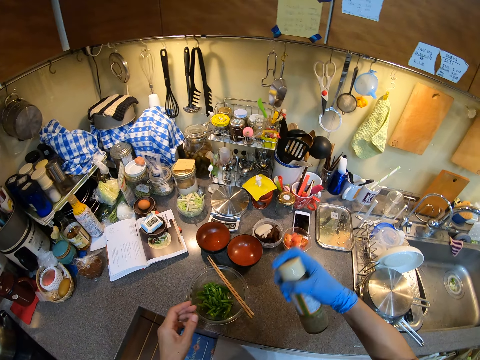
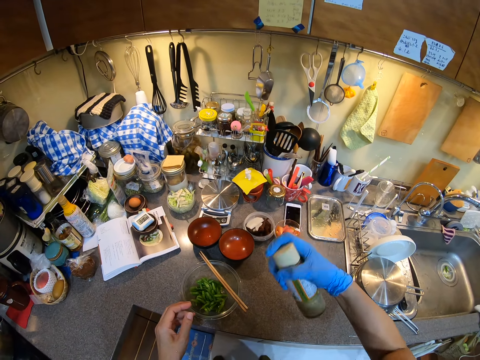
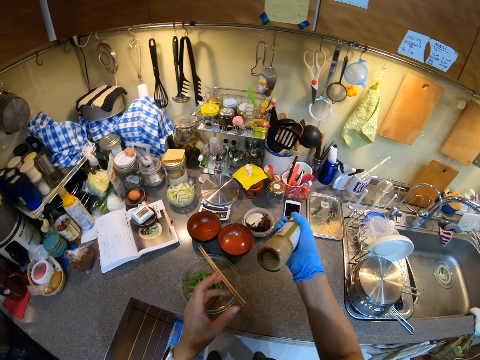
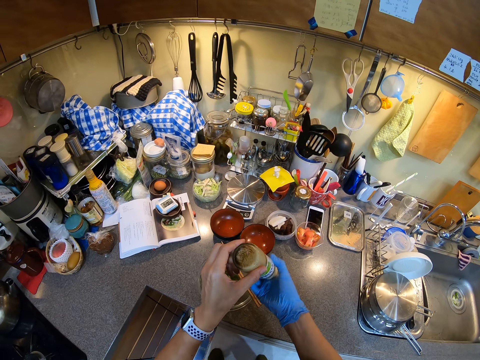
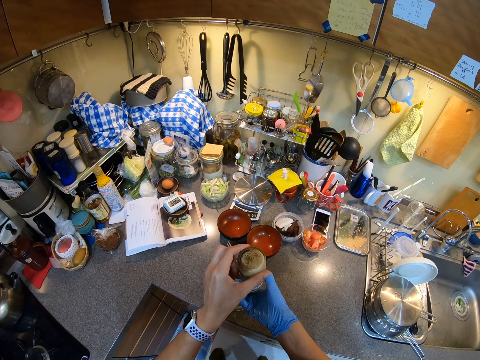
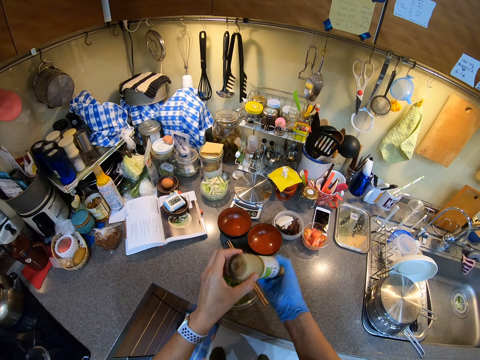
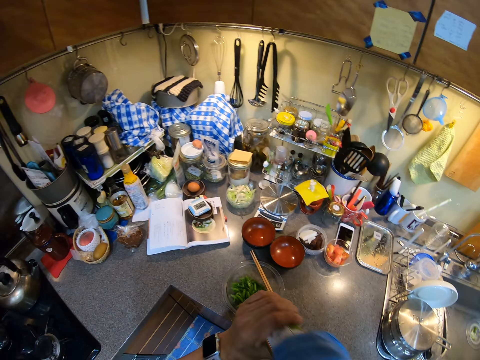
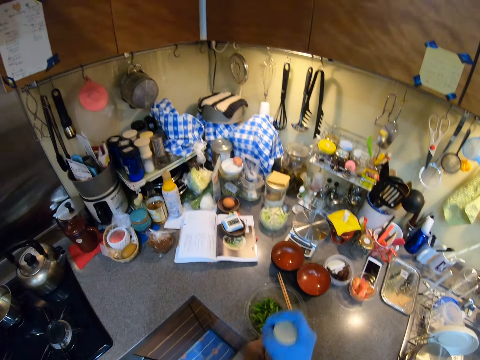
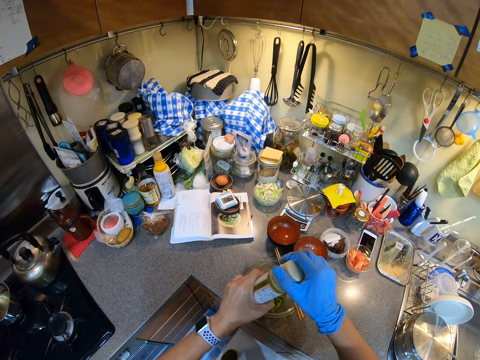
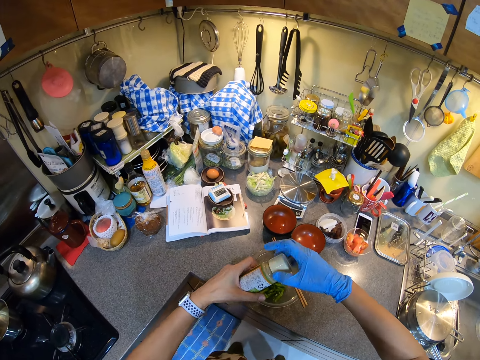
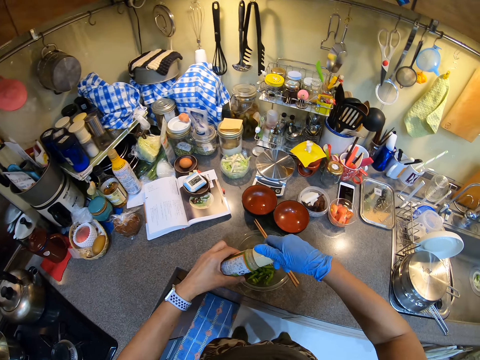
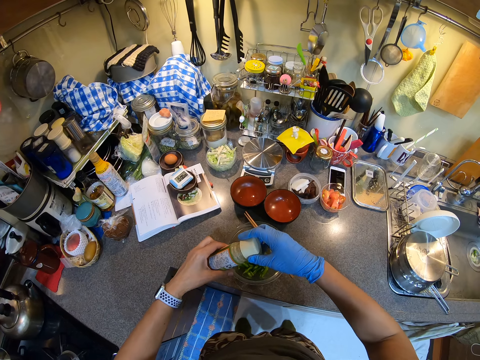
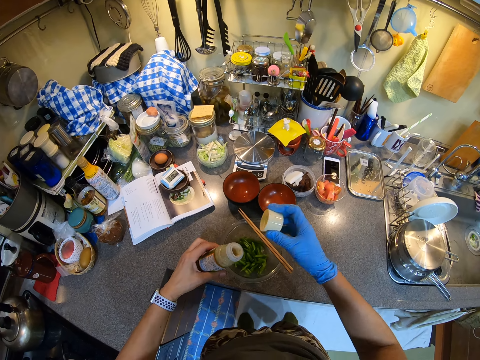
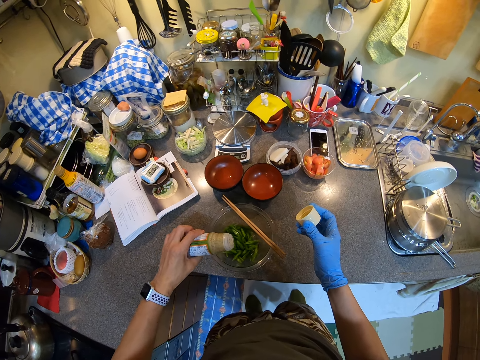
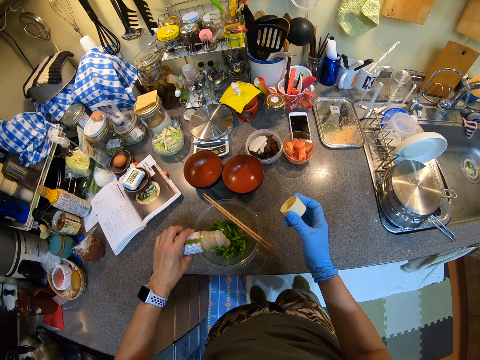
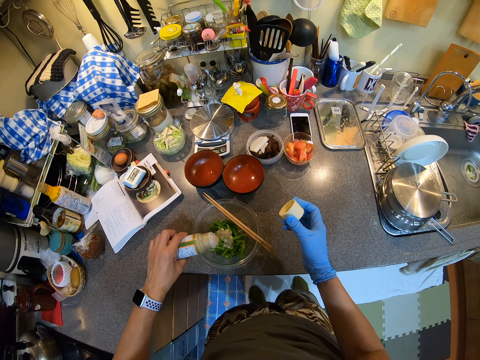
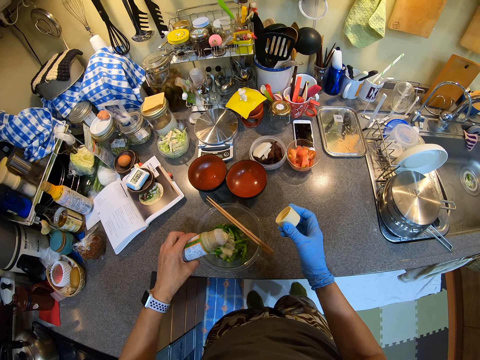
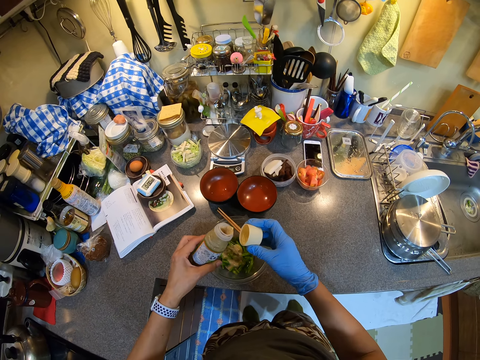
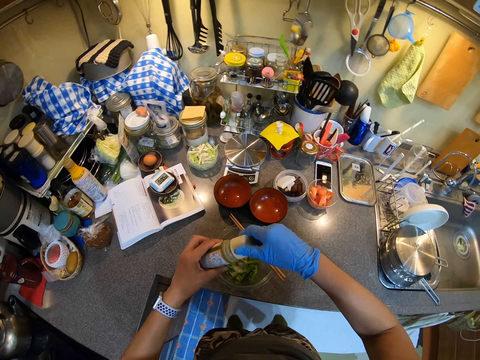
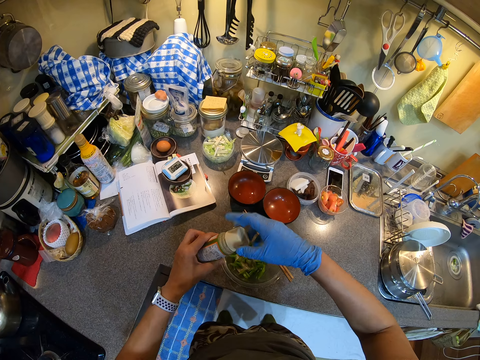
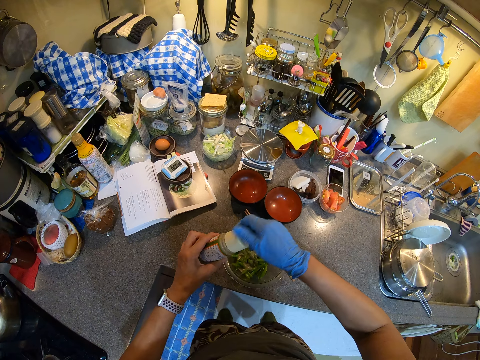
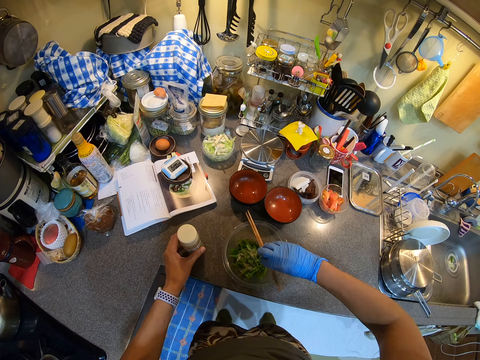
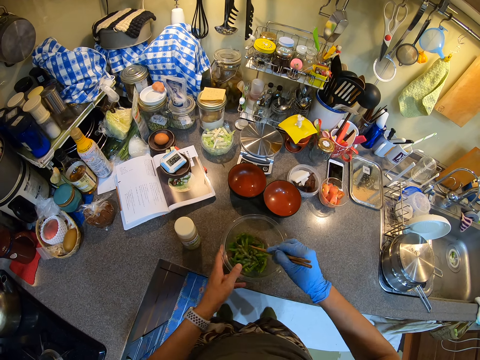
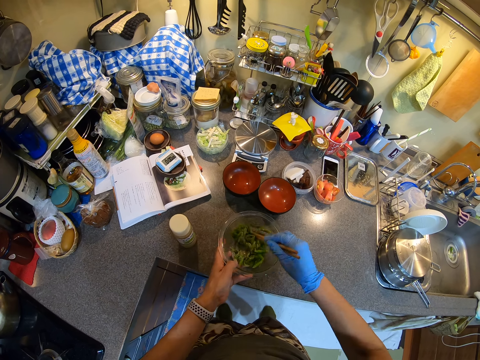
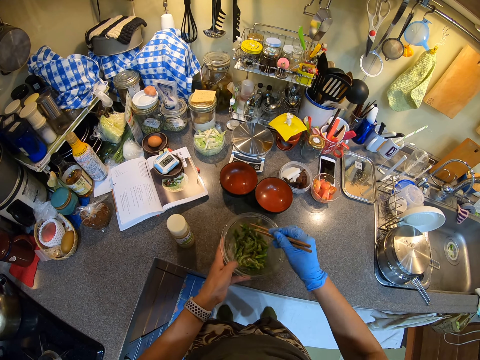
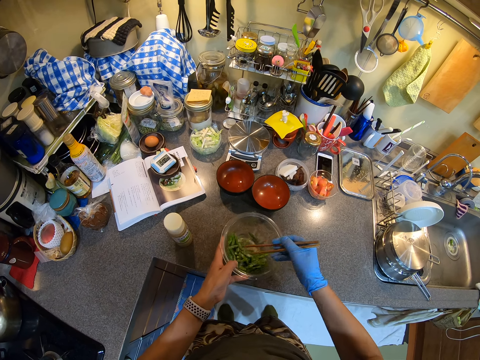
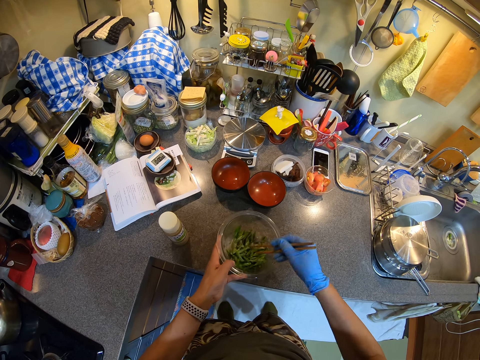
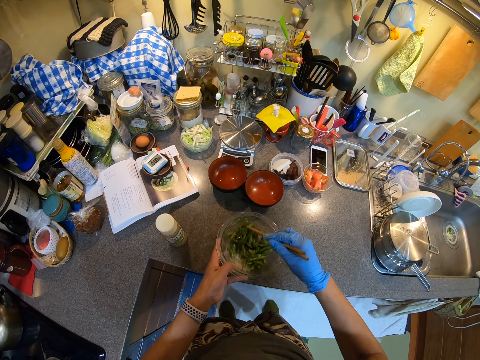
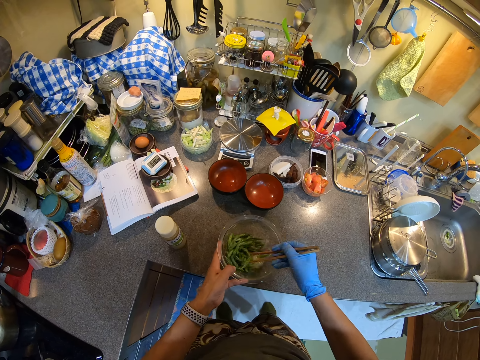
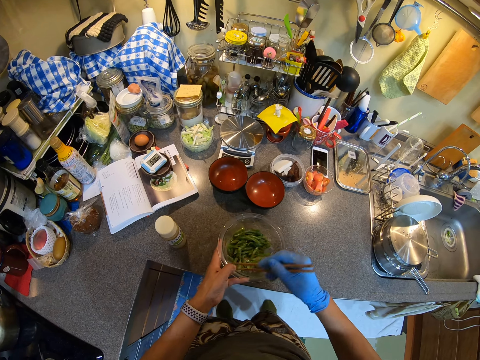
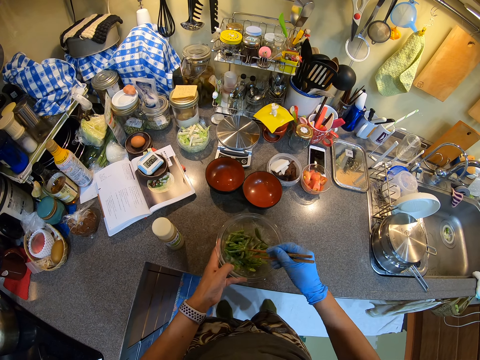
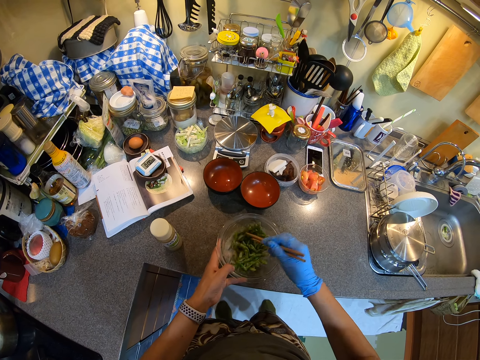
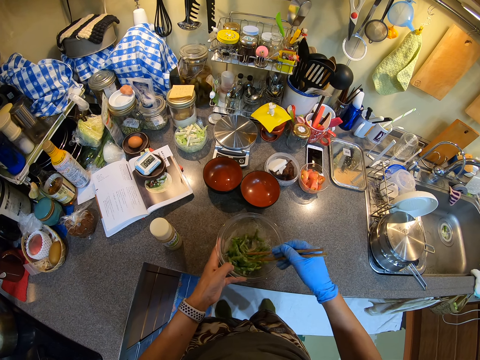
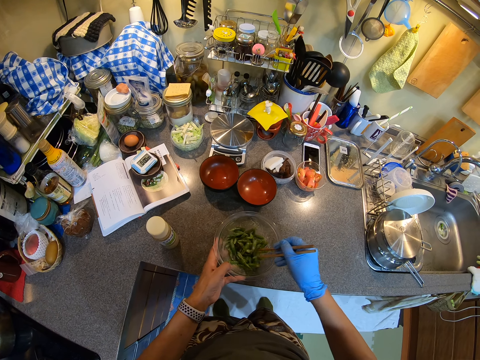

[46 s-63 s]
The camera wearer samples the container or bottle. They shake the container. They uncover the container. They pour spice on the food in the bowl. They cover the container. They put the bottle on the counter top. They take the chopsticks. They stir the food.

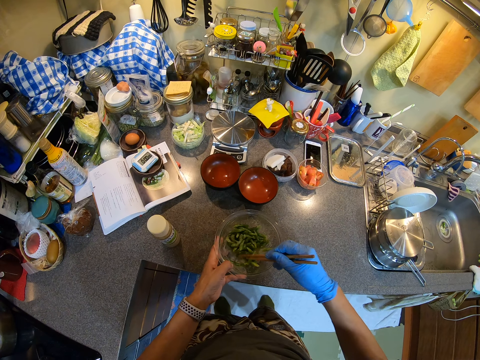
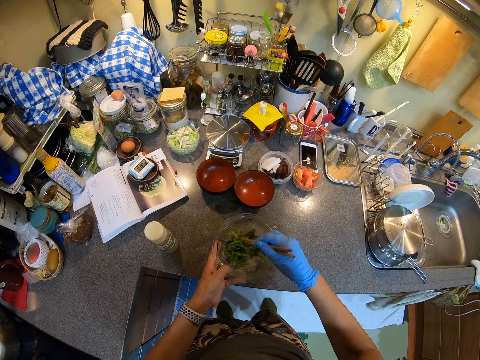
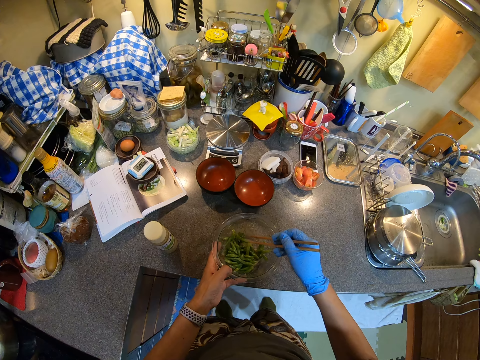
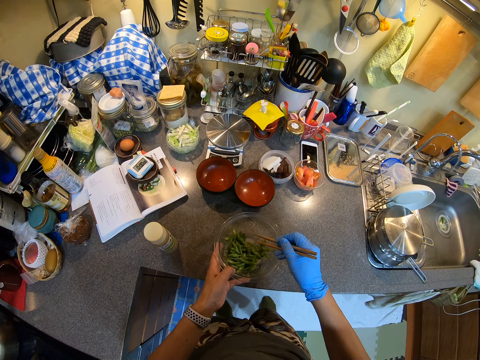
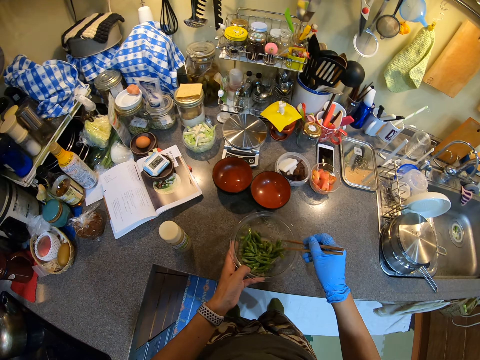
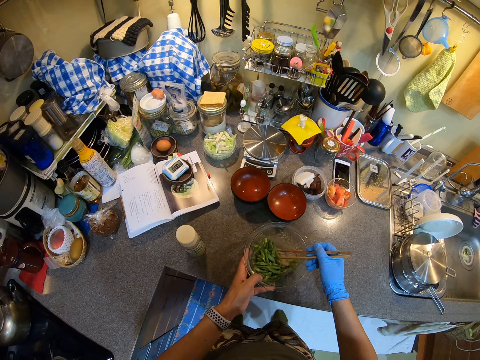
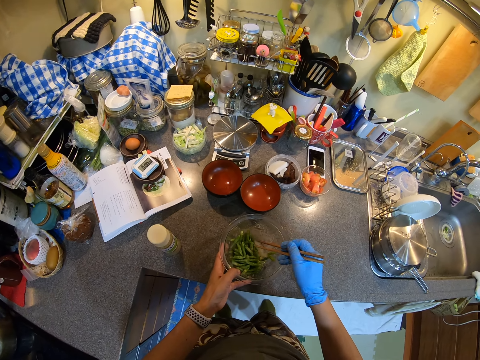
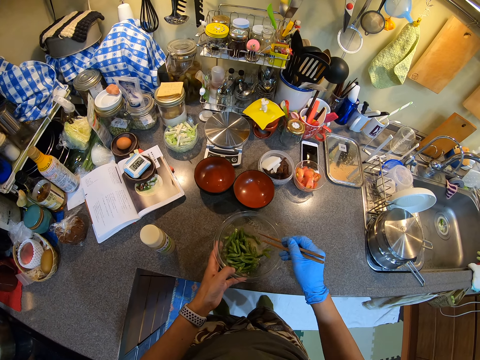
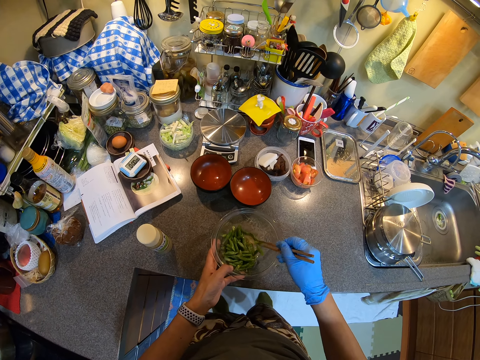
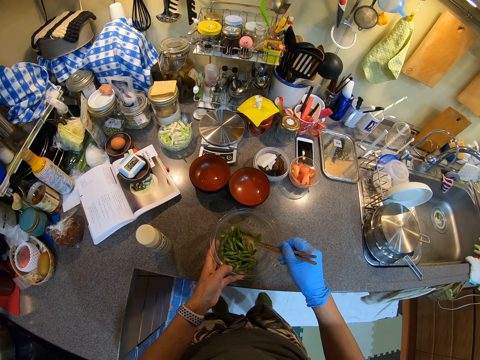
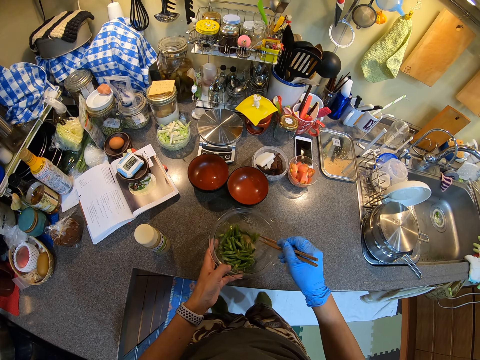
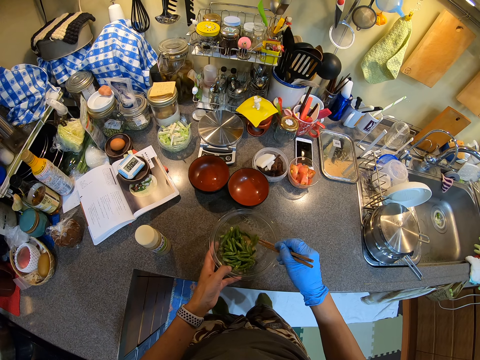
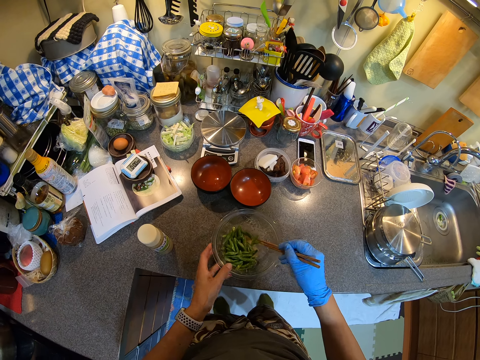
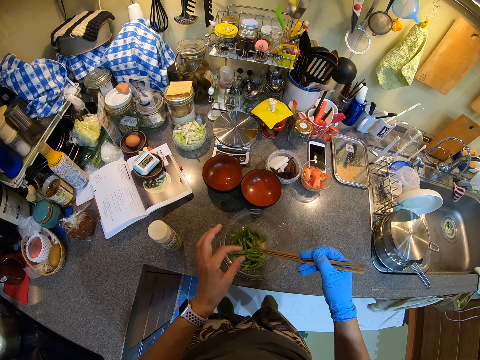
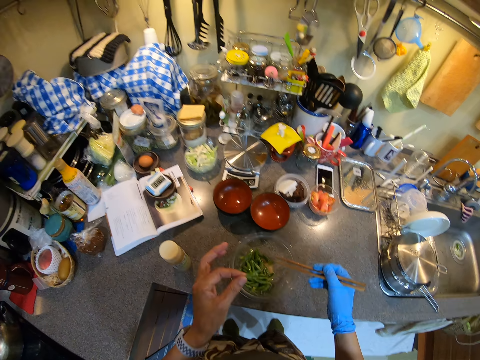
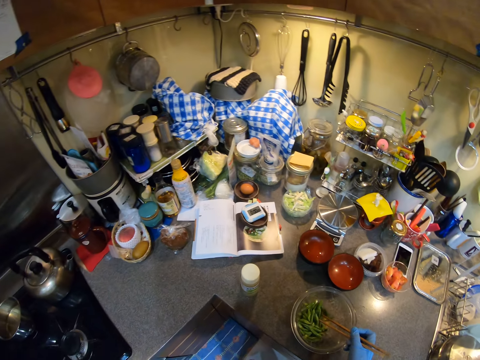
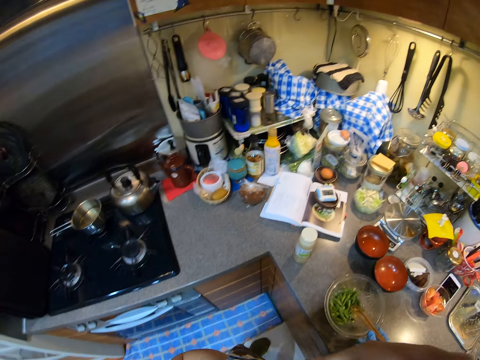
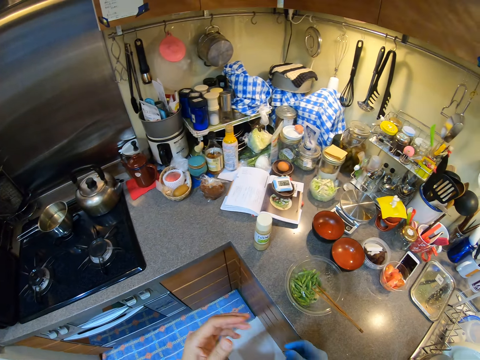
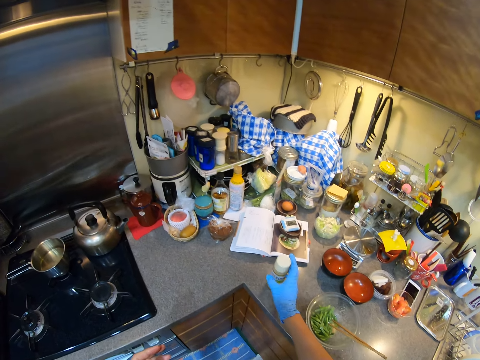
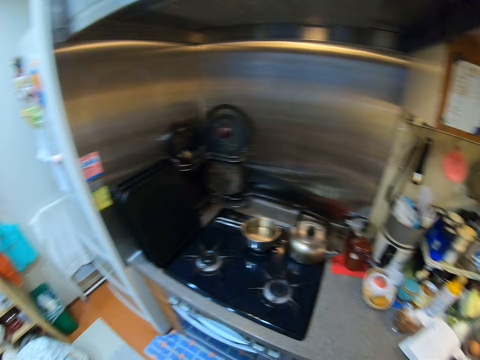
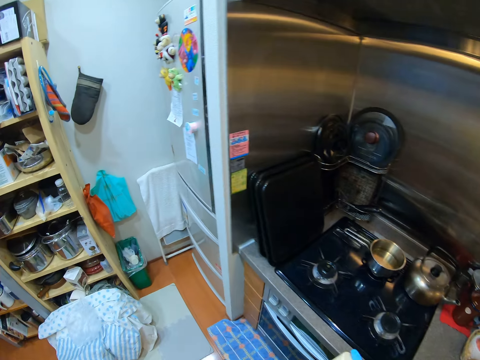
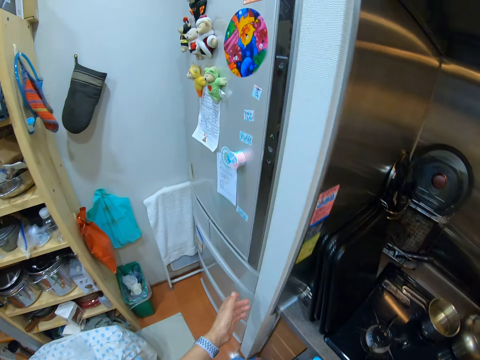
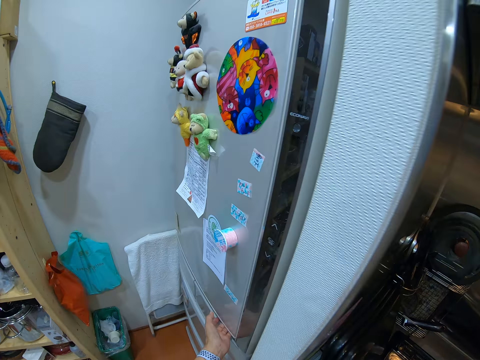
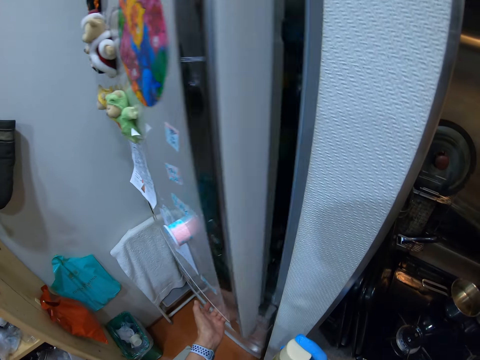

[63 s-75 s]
The camera wearer takes food. They eat the food. They take the container of spice. They walk.
